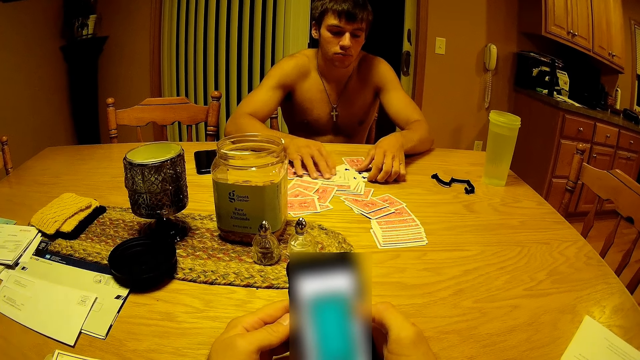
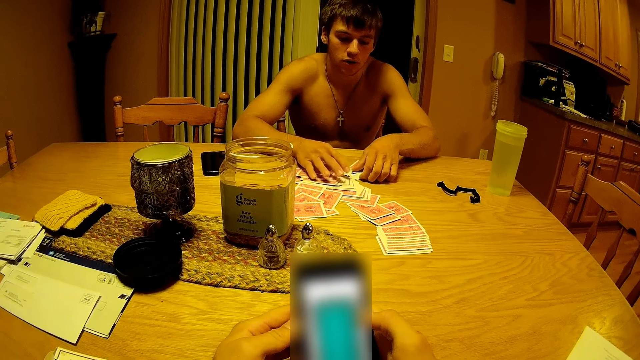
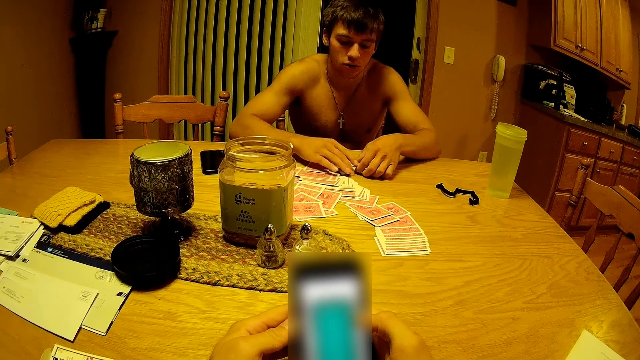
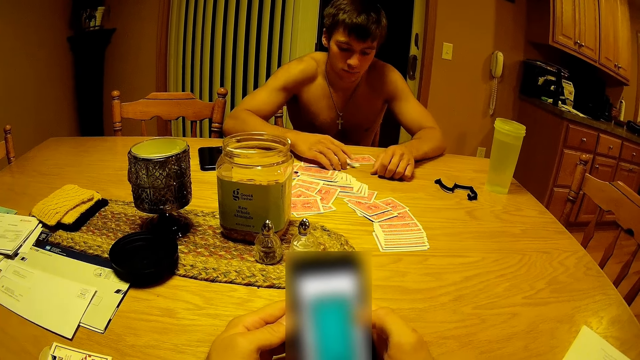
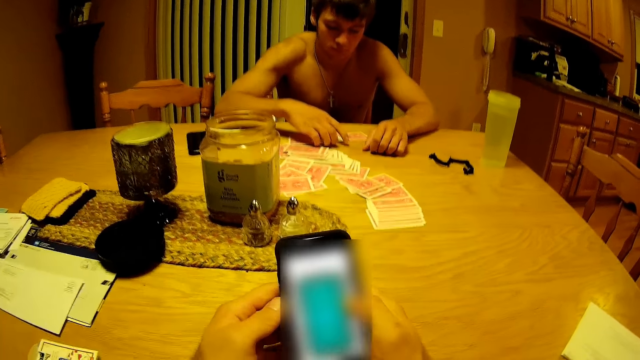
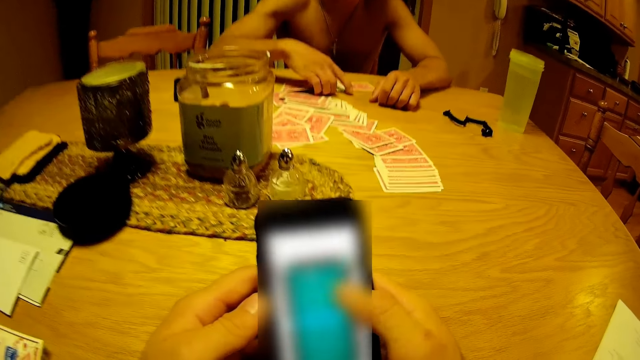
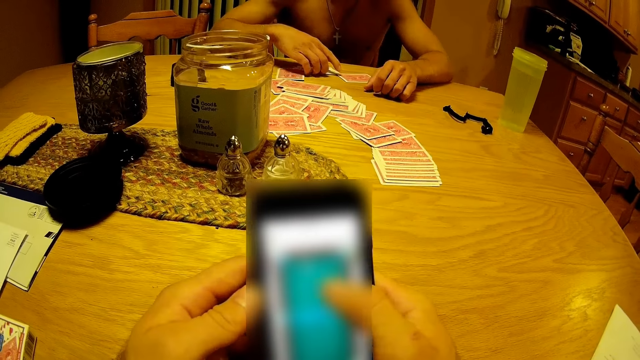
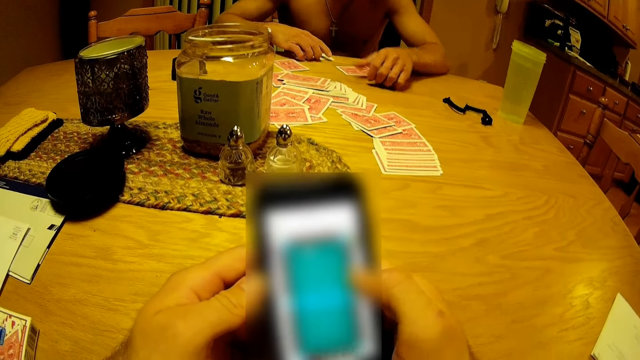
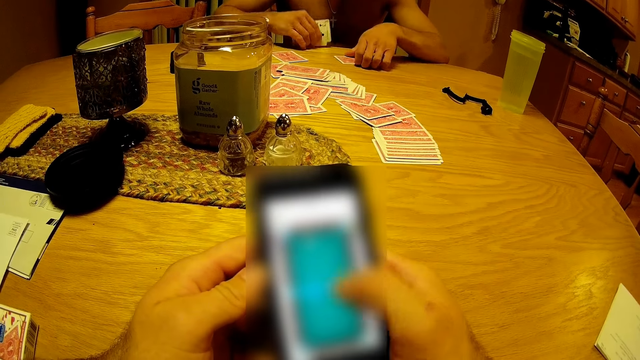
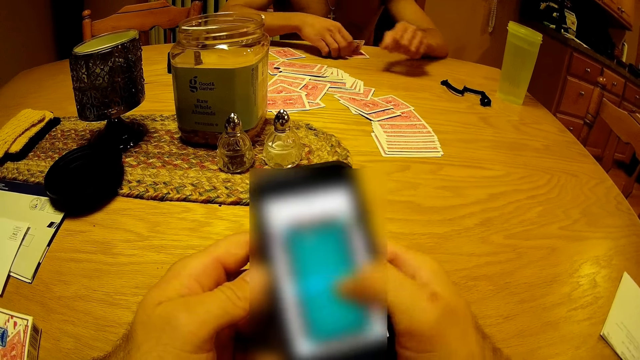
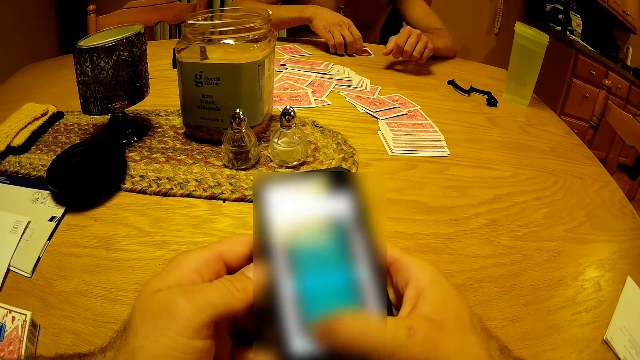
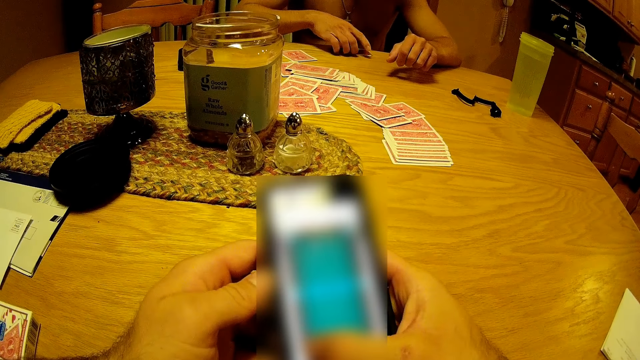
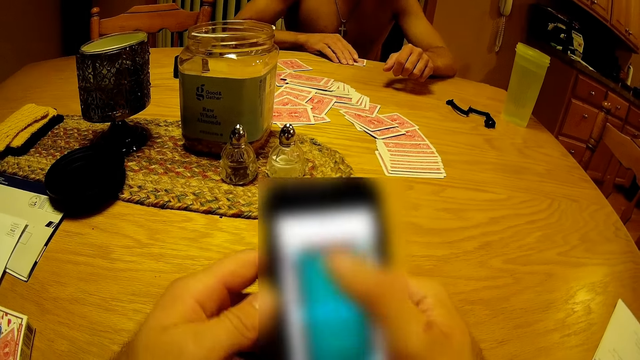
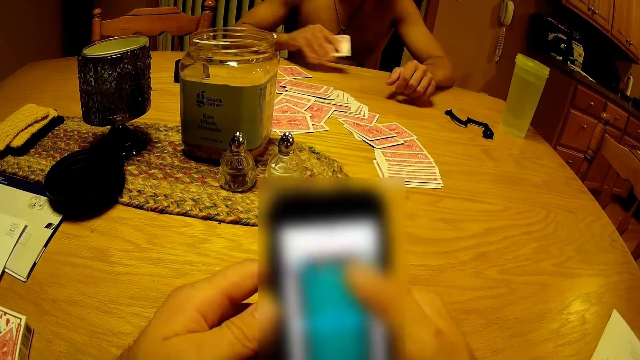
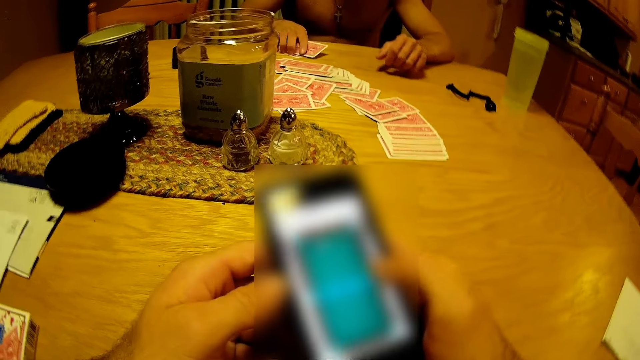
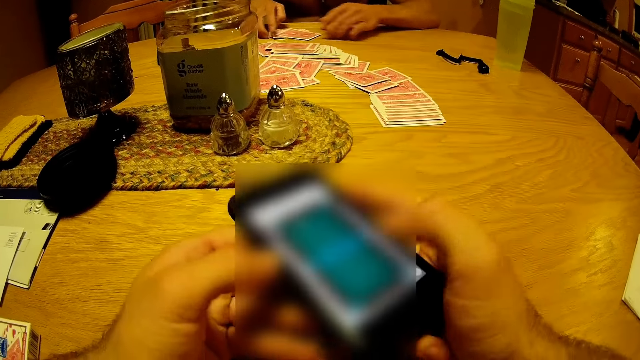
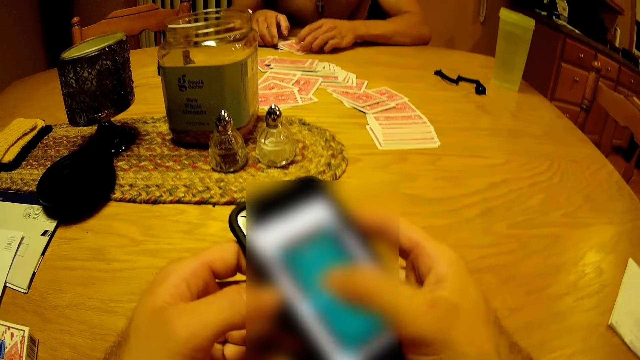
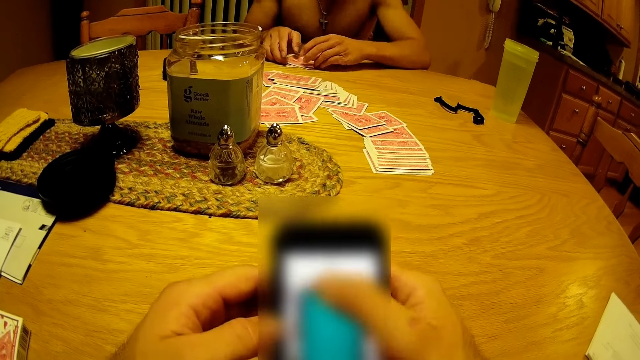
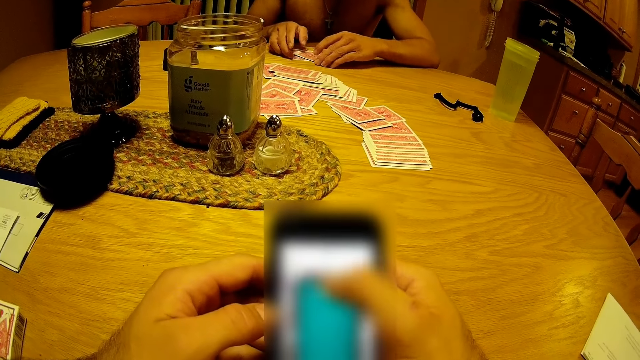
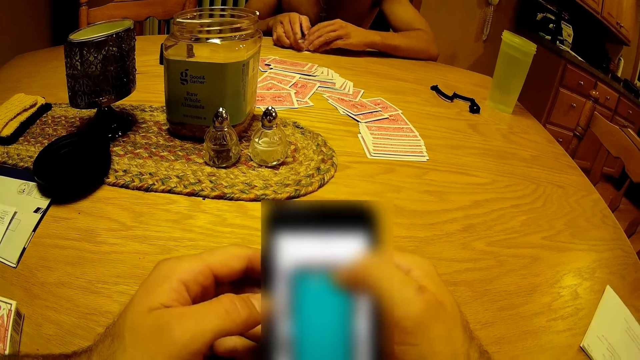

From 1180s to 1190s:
A person picks up the cards. The person collects the cards. The camera wearer still holds the phone and scrolls through it. The person arranges the cards.

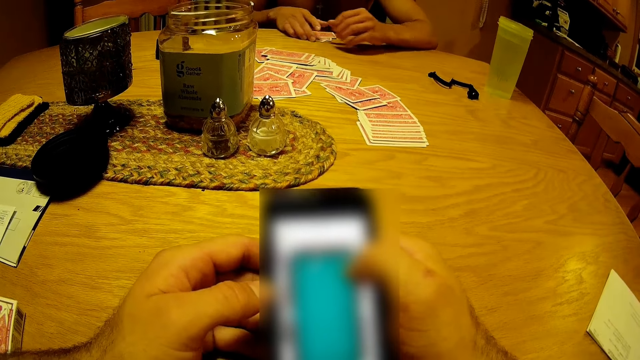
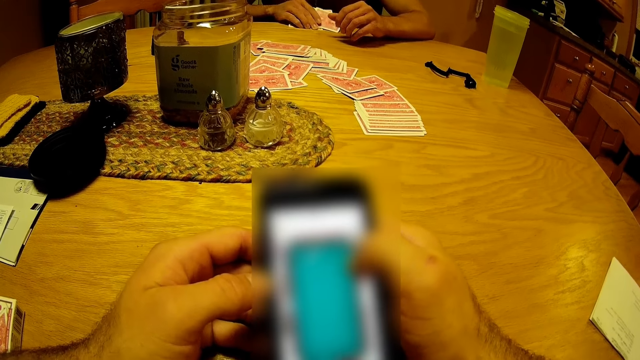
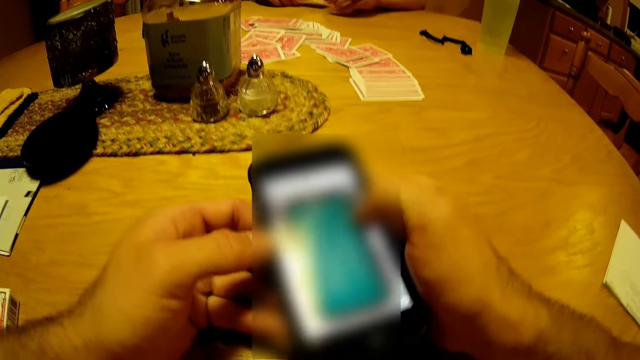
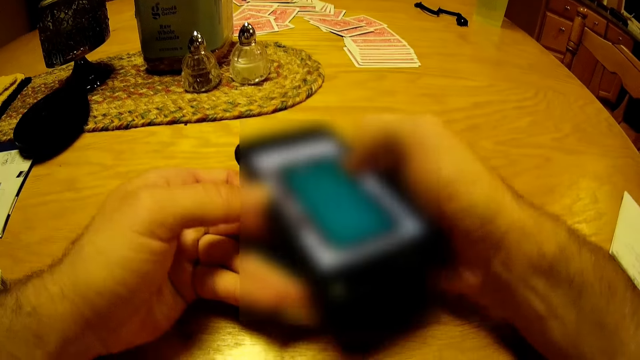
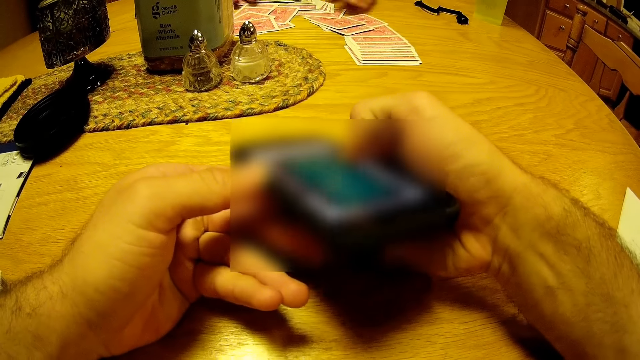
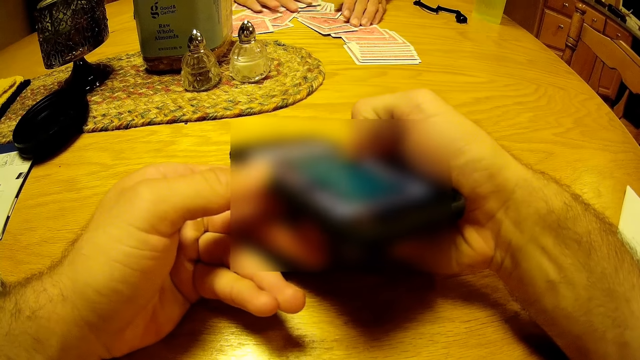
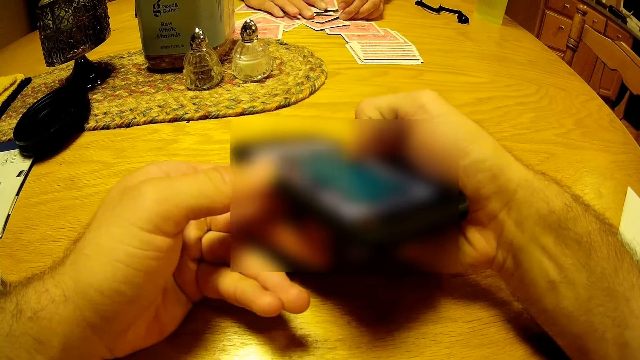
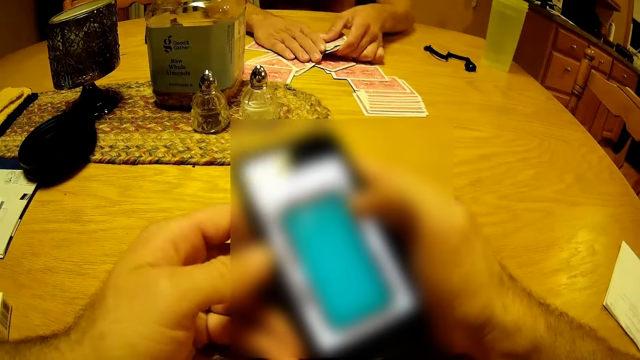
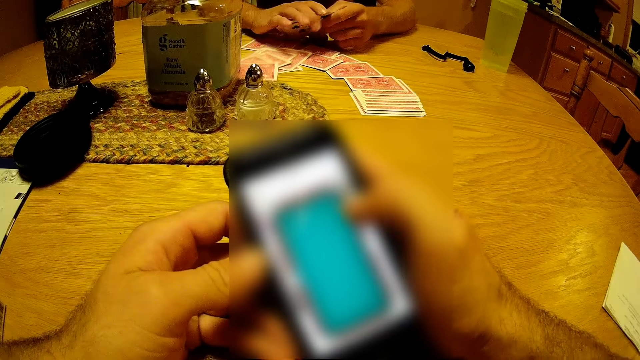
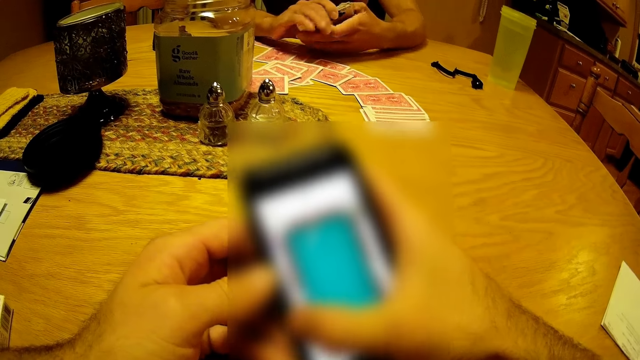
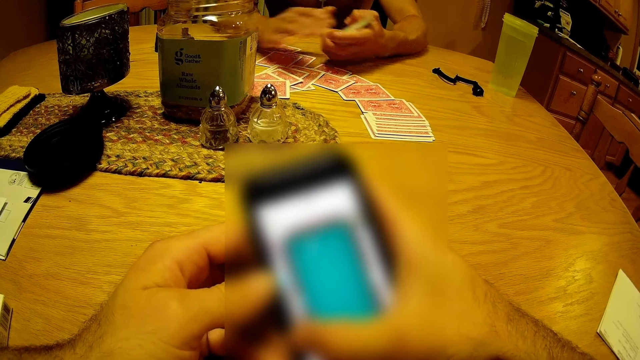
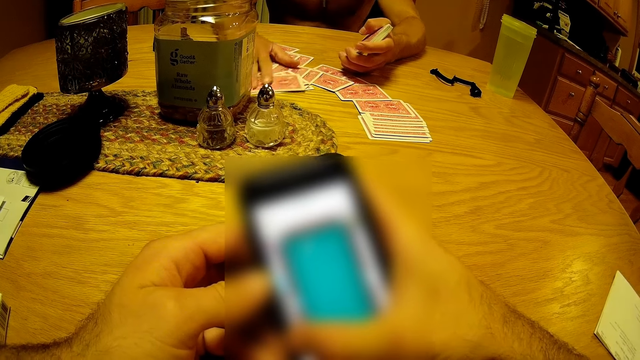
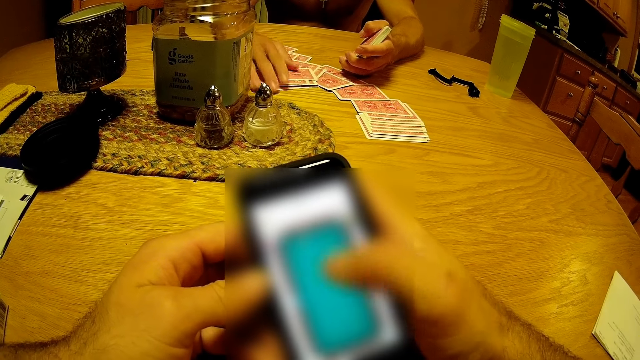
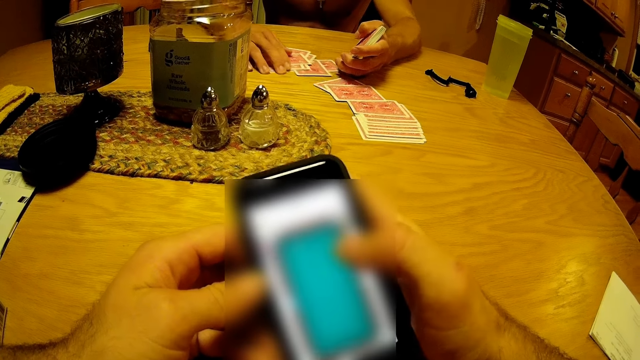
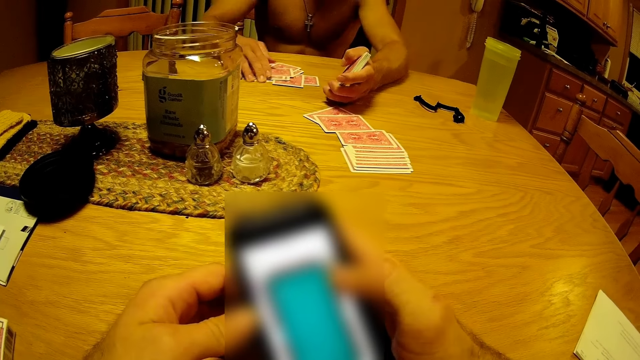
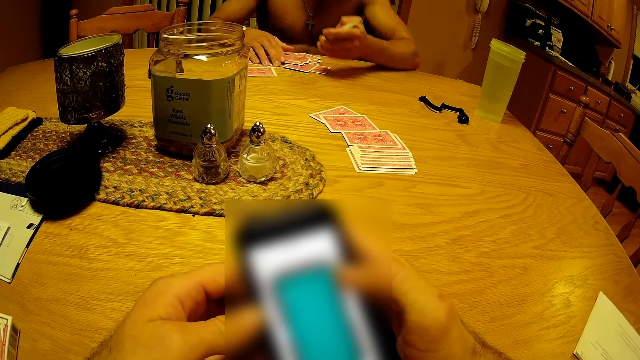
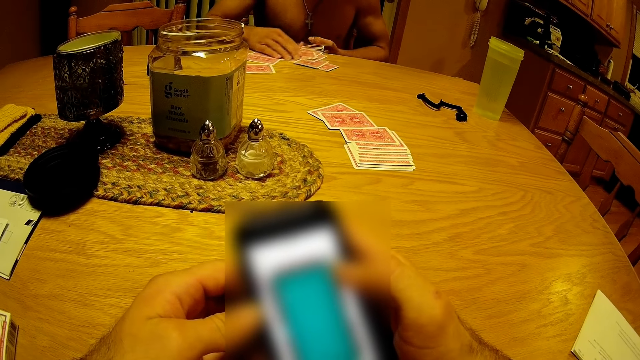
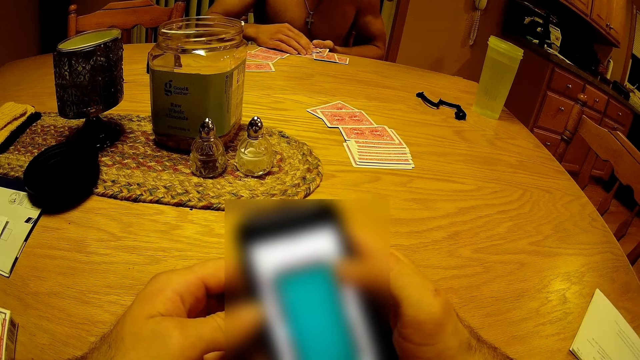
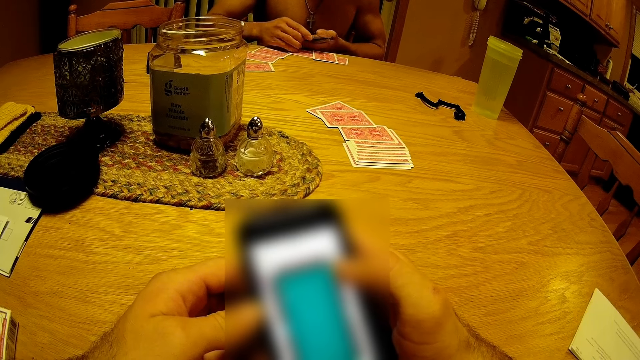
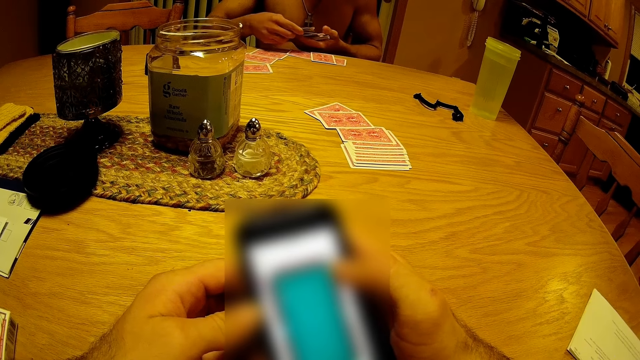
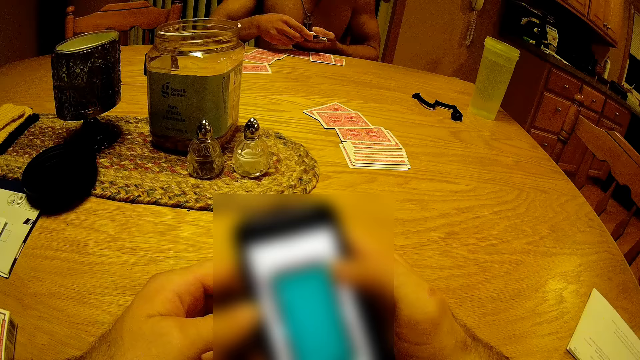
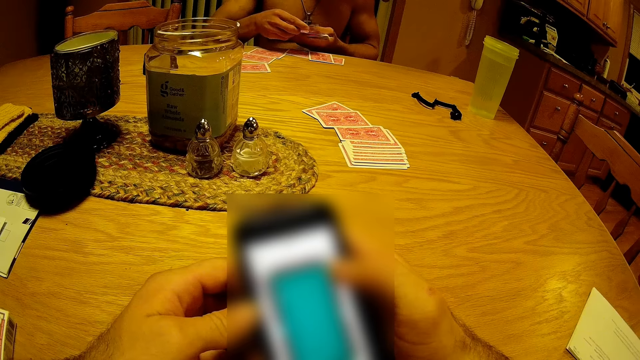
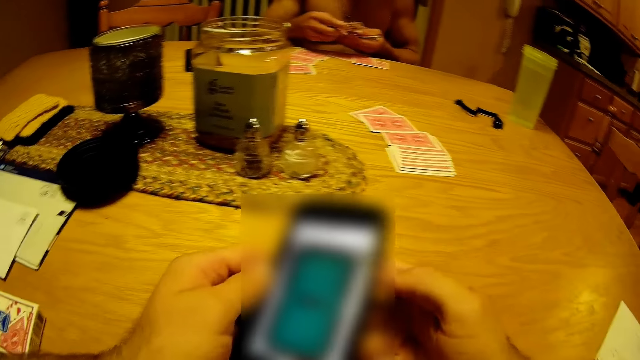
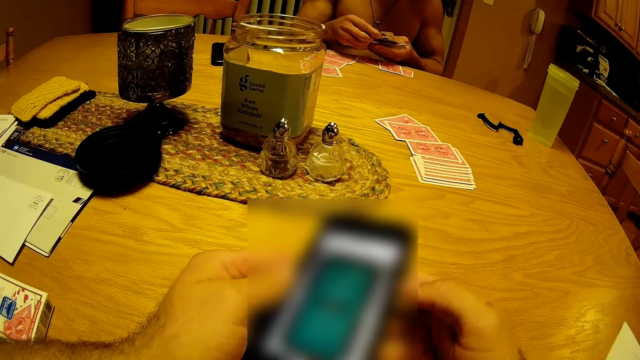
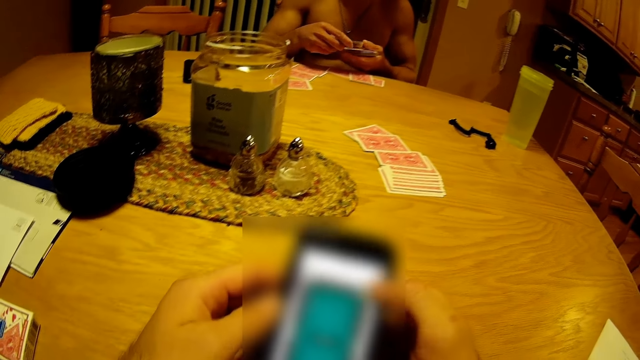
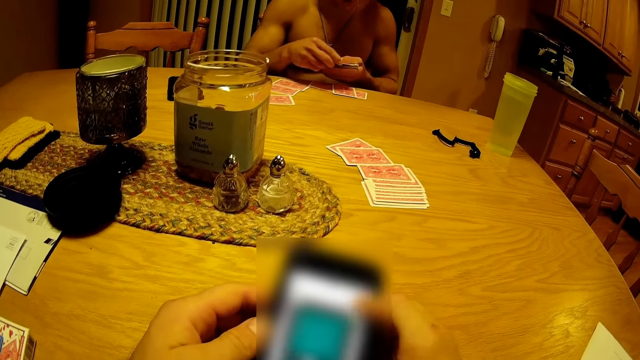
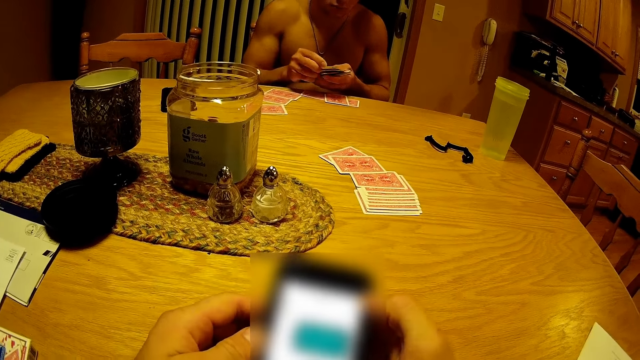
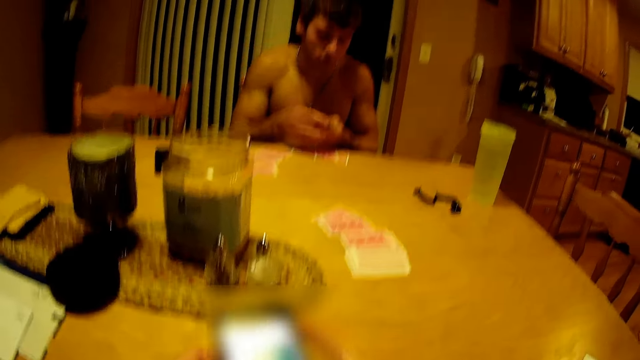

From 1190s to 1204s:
The camera wearer operates the phone. They tilt the phone to look at the bottom. A person picks up the cards. The camera wearer puts the phone upwards. They touch the screen of the phone. The person arranges the cards in his hands. The camera wearer operates the phone. They tilt the phone. They touch the screen of the phone.
